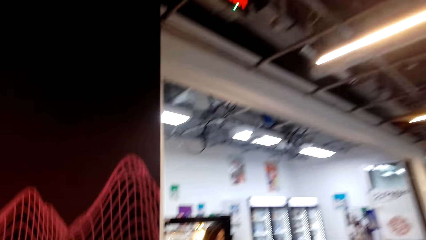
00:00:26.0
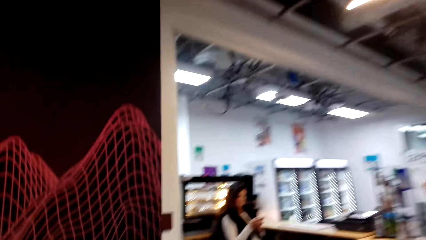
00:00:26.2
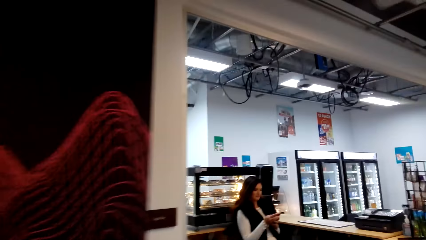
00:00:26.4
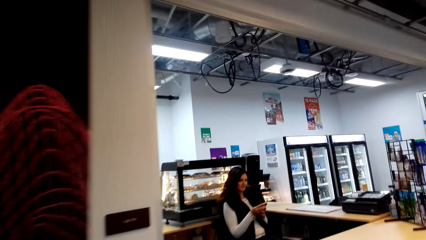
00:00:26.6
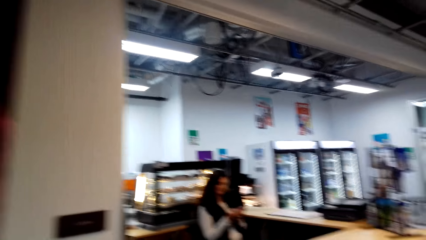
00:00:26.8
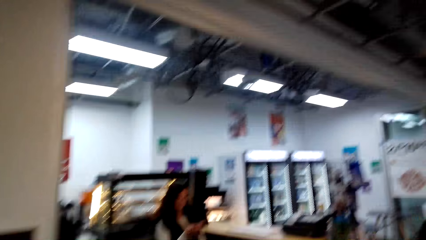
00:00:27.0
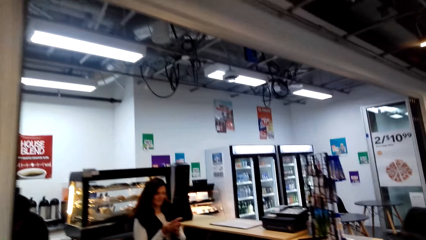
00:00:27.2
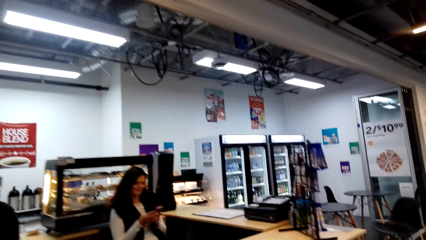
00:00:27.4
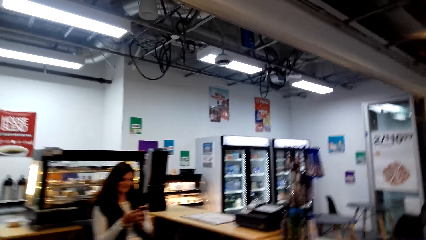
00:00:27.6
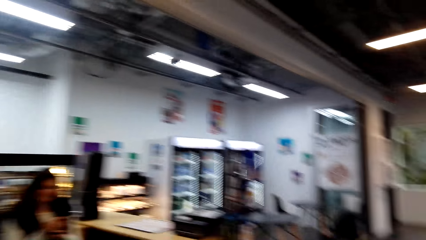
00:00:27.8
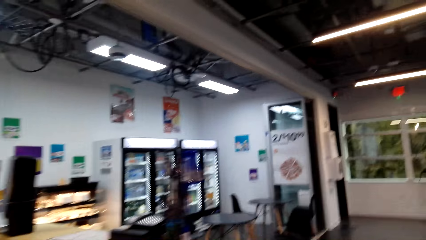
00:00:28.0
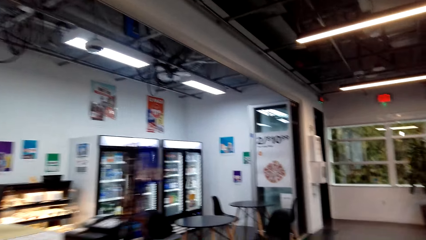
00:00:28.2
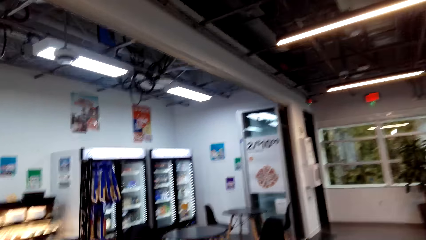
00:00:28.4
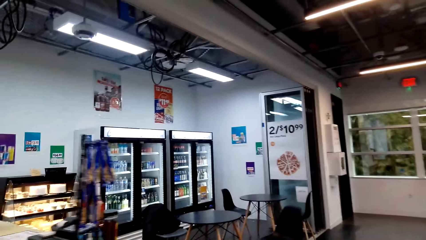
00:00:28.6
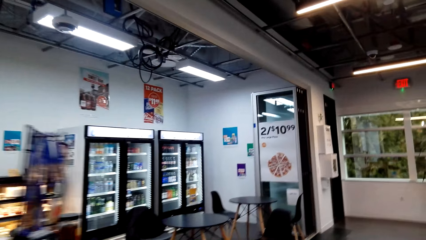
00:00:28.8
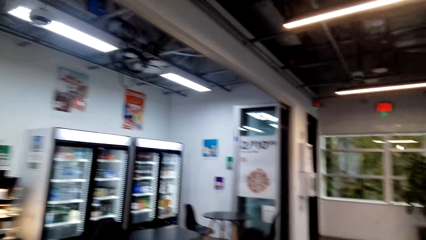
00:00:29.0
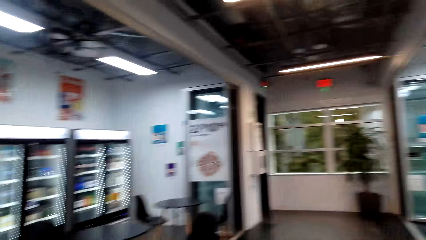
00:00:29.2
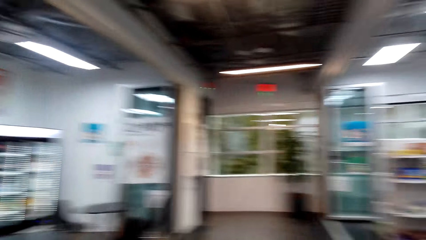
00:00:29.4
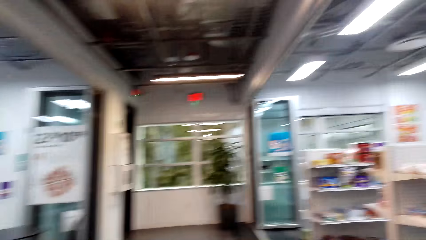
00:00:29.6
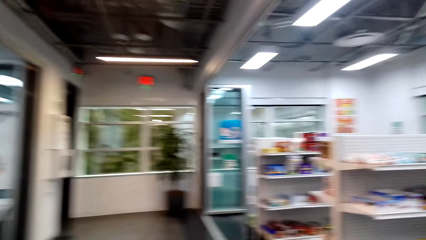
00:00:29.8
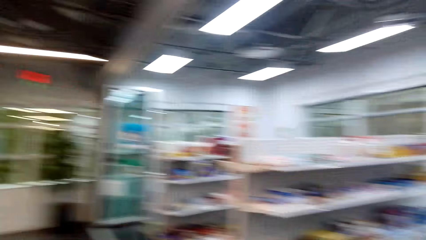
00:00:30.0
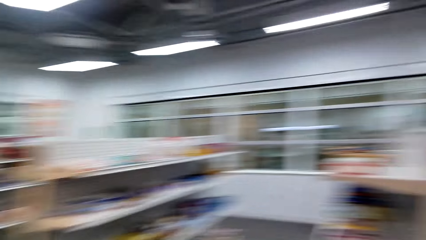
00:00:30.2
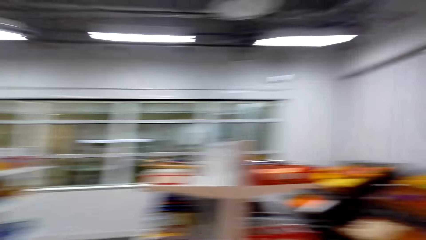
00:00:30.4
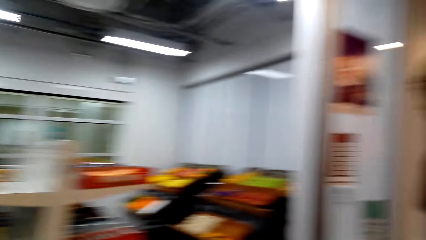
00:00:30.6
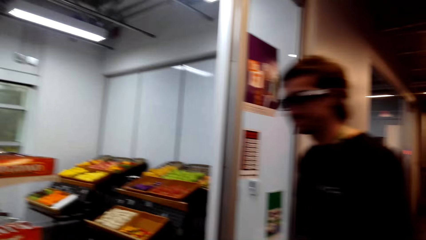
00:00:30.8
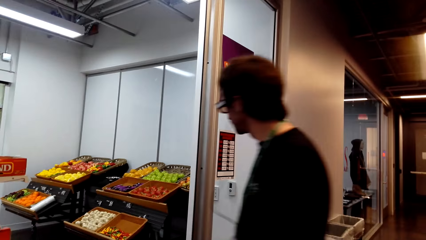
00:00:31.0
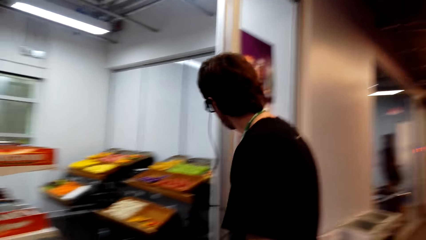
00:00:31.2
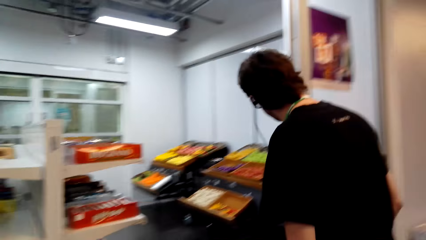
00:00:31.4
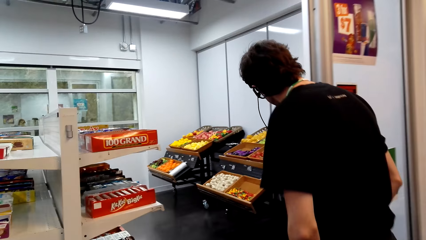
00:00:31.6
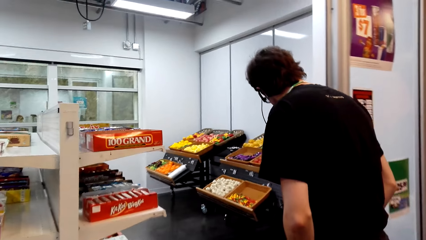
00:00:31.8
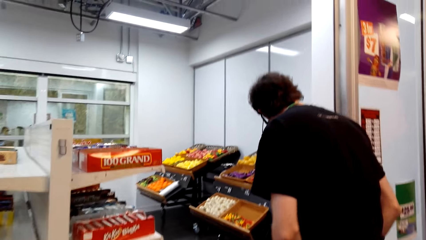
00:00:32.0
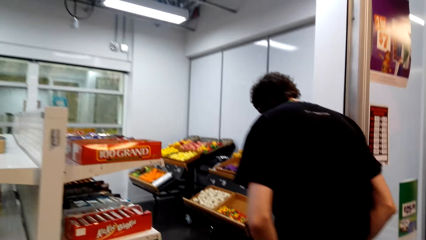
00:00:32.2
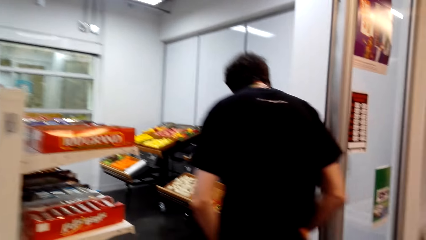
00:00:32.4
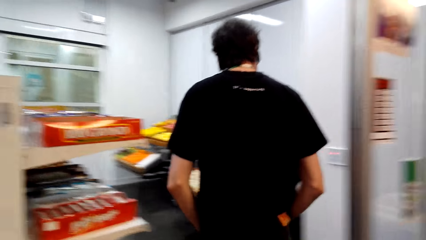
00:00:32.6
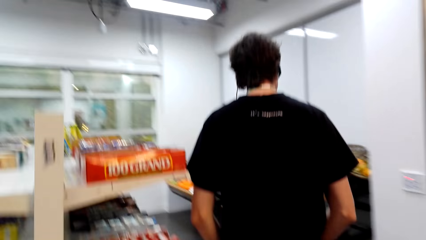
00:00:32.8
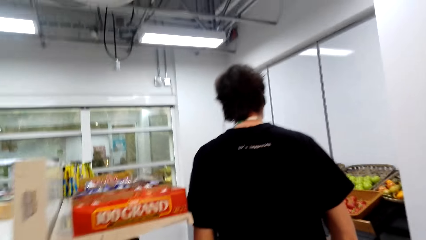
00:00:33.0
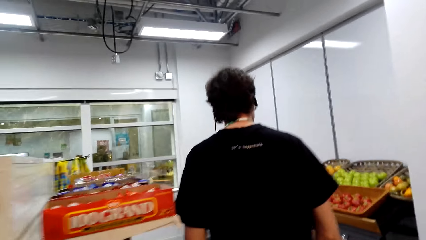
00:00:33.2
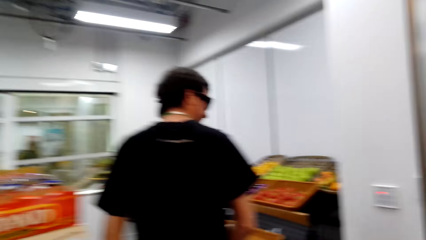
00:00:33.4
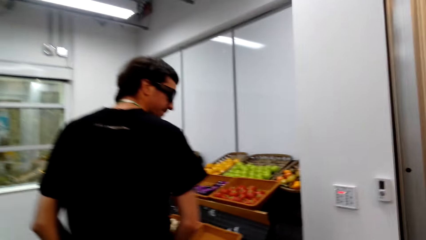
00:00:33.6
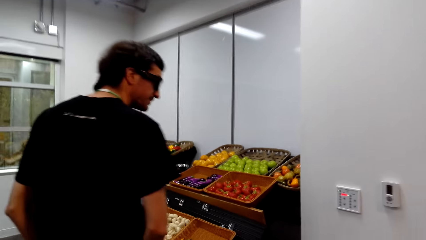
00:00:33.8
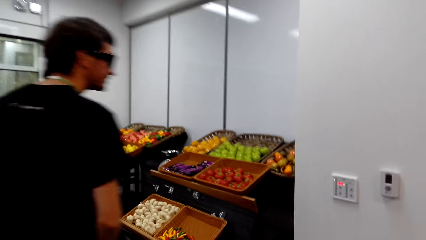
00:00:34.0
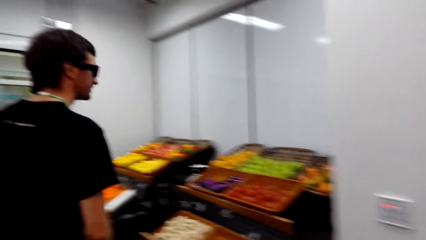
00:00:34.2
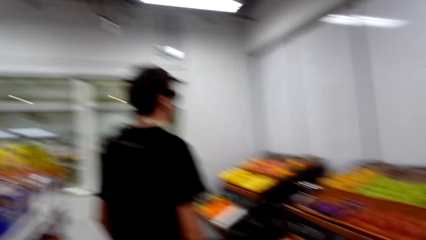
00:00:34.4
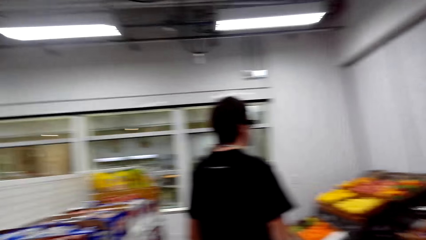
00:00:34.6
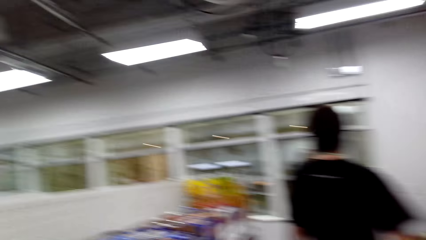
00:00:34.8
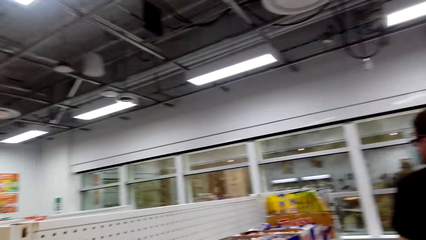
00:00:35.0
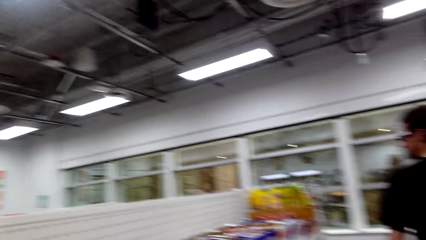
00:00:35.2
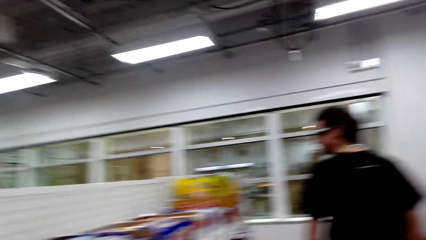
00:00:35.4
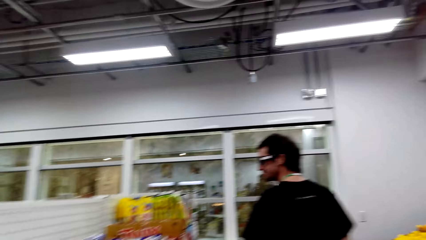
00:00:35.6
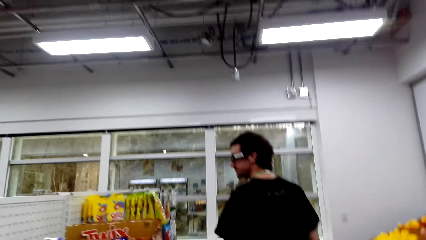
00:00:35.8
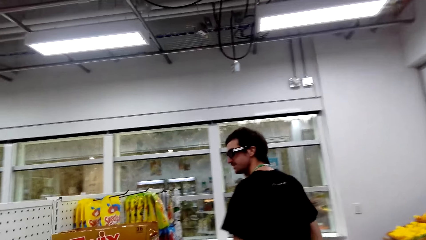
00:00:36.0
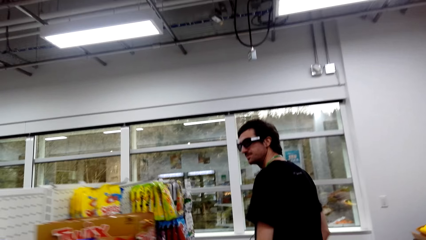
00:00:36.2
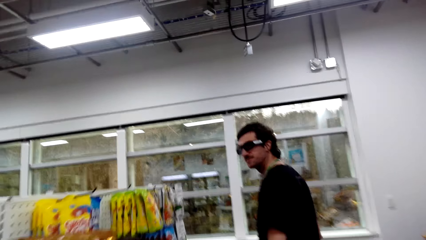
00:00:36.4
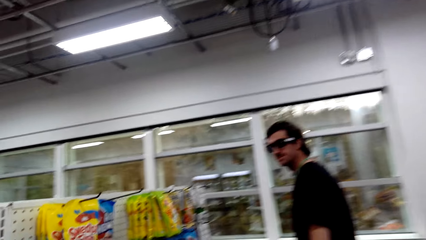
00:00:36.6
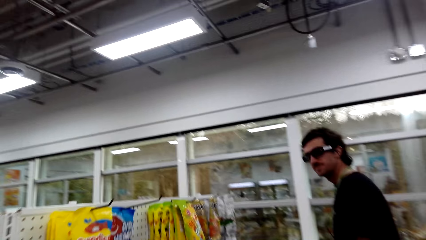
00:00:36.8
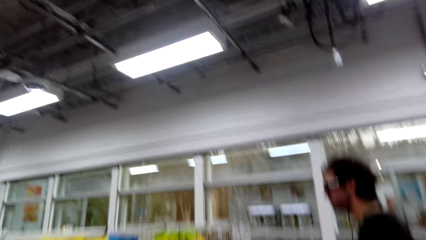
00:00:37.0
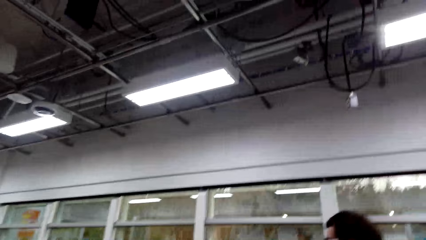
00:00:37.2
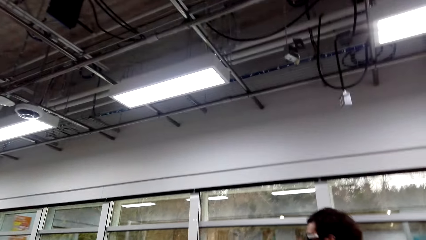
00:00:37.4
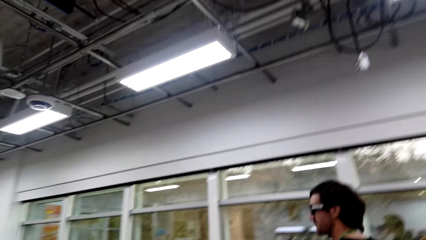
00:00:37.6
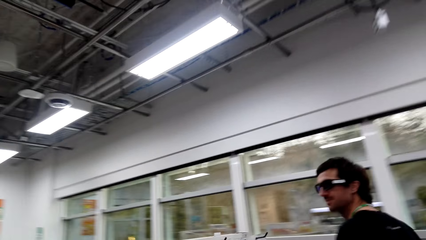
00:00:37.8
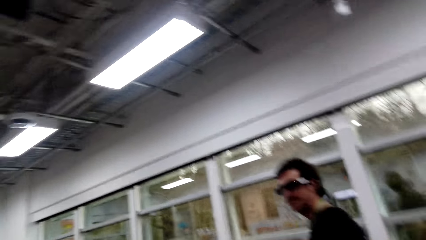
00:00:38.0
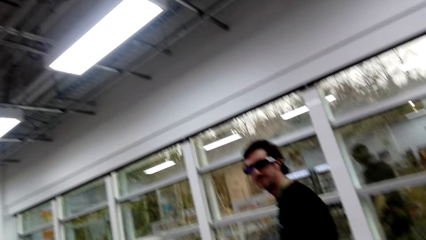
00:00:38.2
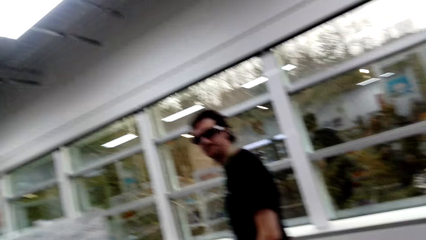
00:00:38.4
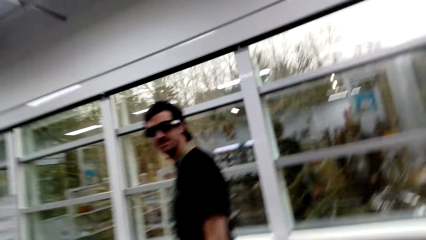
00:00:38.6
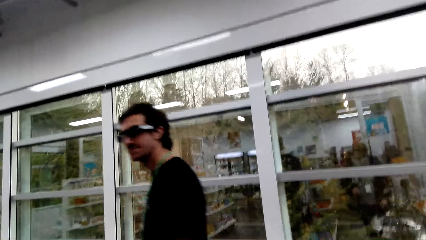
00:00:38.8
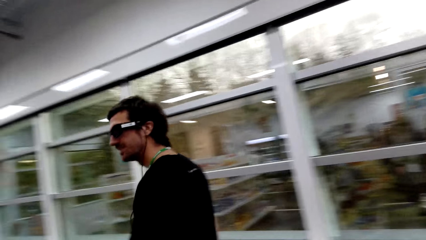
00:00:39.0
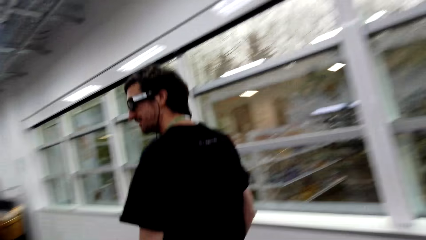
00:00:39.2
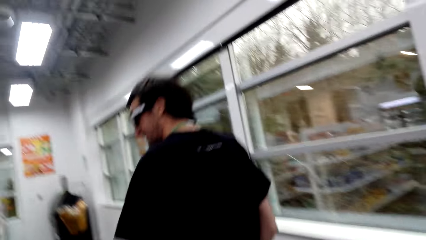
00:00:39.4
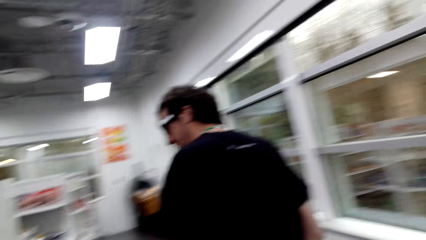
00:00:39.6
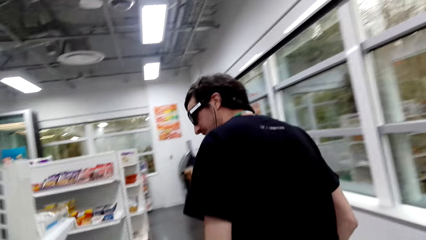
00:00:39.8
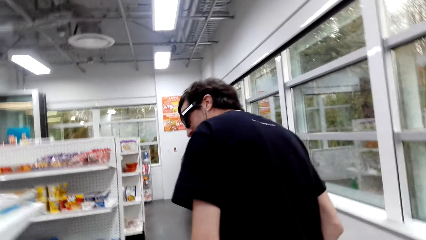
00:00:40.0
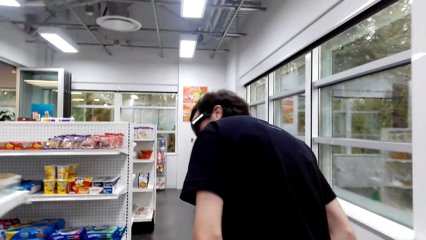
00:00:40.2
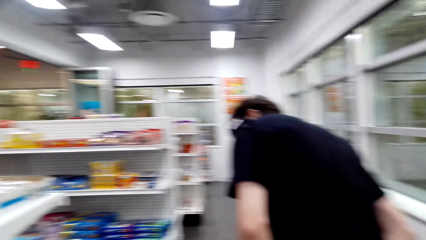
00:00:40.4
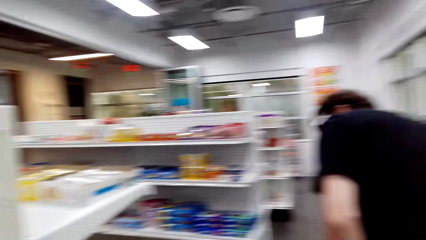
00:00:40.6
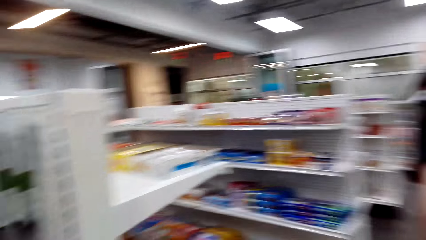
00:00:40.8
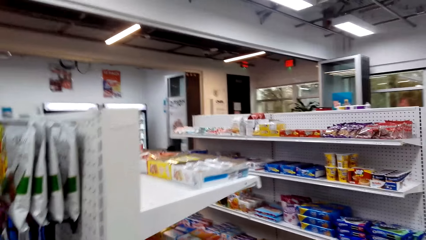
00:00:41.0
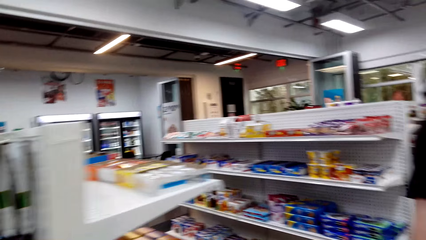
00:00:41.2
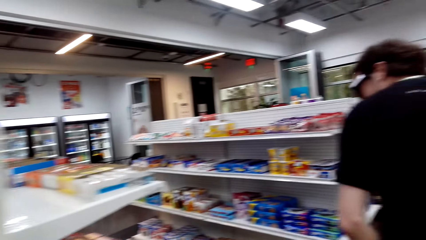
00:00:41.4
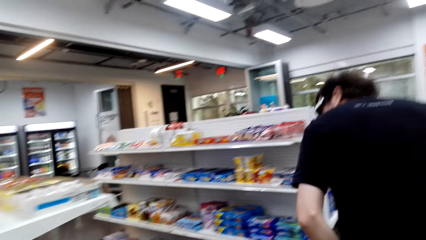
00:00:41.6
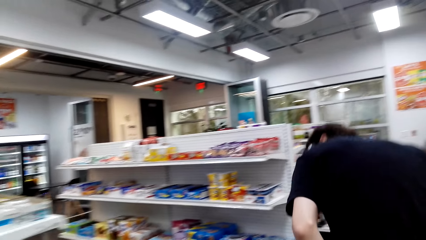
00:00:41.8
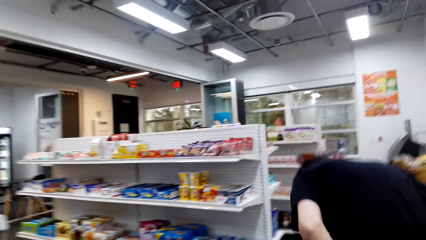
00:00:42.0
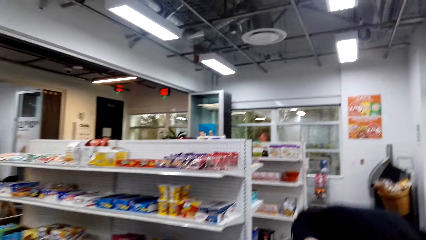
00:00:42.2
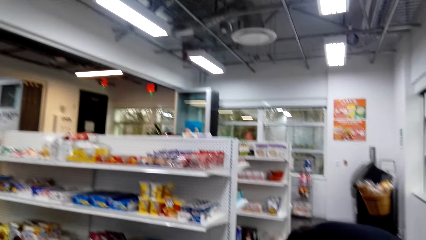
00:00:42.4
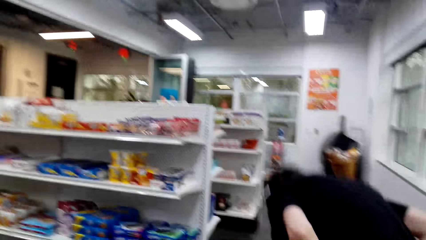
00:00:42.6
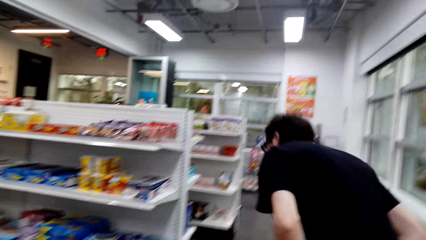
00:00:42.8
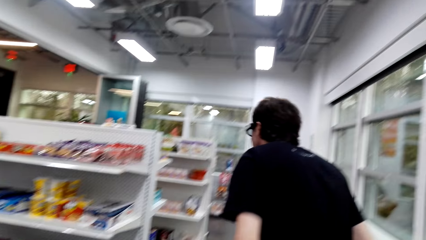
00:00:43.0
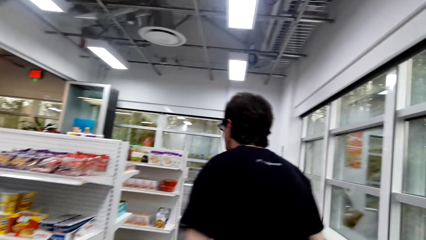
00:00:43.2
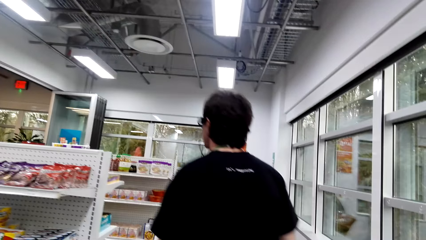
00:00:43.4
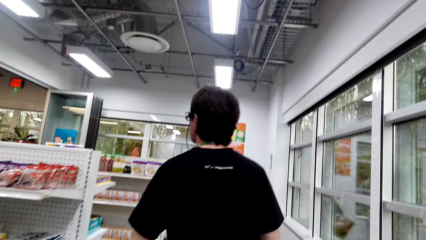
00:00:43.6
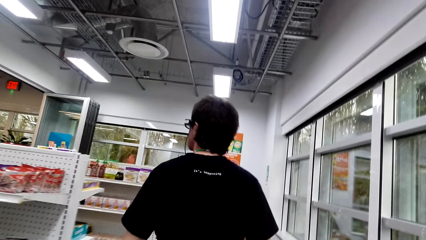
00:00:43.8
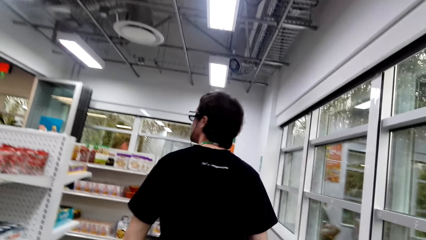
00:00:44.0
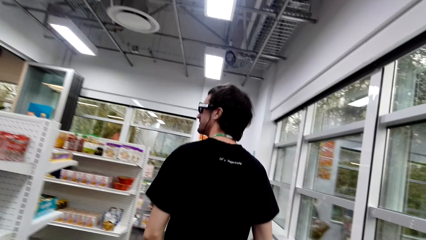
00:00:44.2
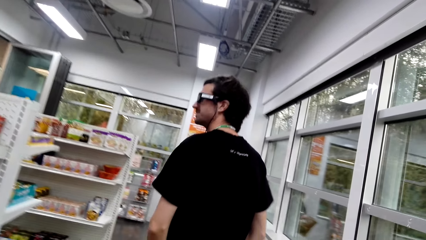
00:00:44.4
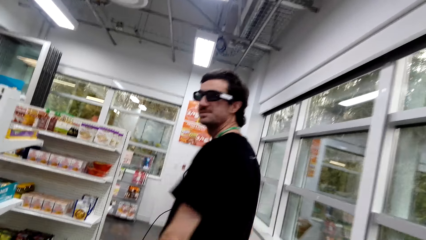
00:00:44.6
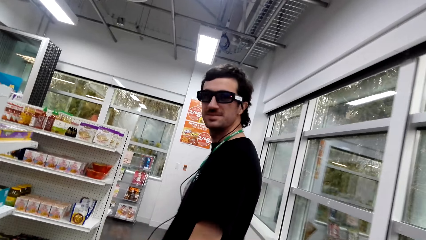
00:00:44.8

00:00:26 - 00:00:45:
A lady appears. The camera wearer steps forward and looks around. A man steps forward. The camera wearer steps forward. The man looks around, steps forward, looks at the shelves and steps forward.
